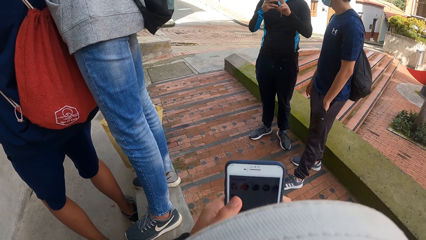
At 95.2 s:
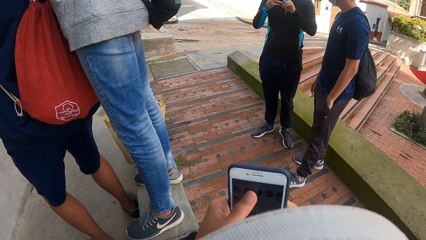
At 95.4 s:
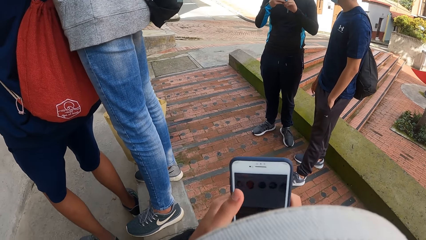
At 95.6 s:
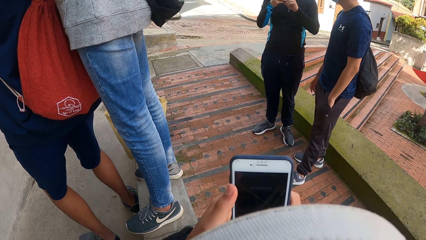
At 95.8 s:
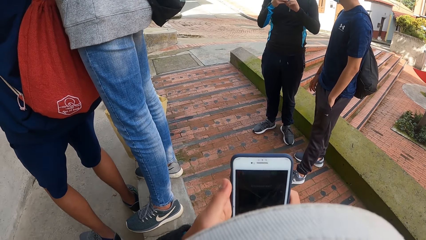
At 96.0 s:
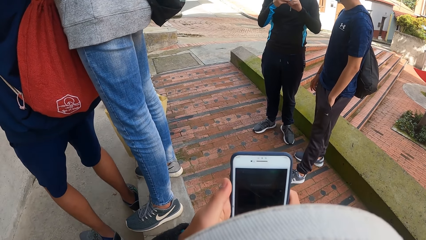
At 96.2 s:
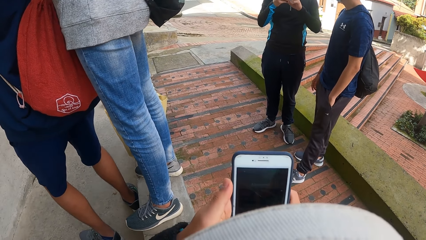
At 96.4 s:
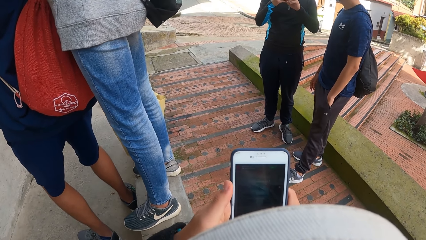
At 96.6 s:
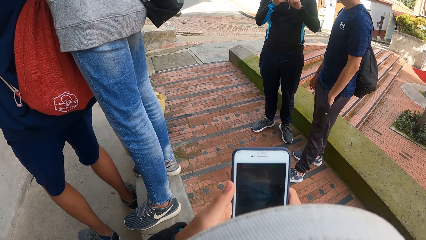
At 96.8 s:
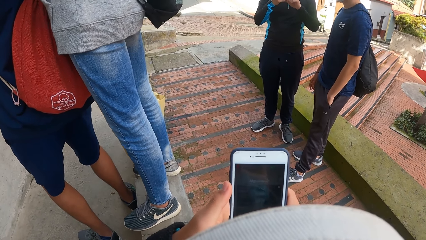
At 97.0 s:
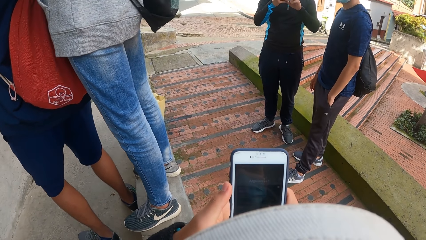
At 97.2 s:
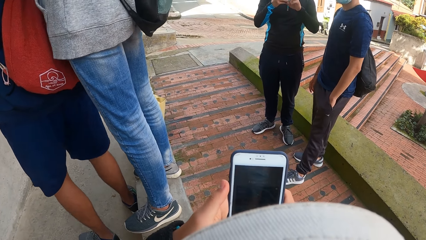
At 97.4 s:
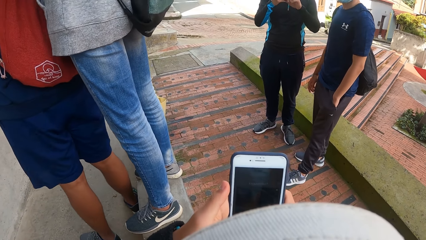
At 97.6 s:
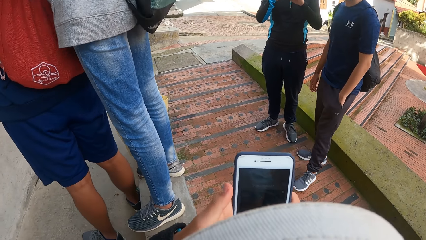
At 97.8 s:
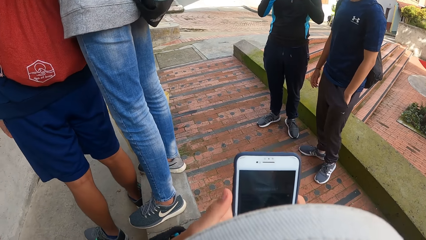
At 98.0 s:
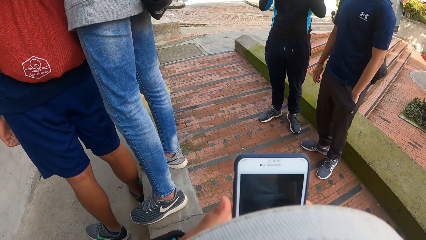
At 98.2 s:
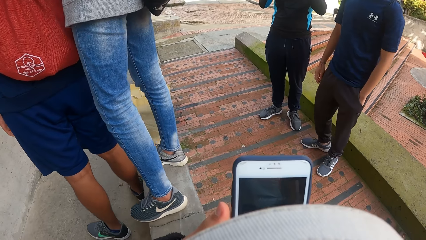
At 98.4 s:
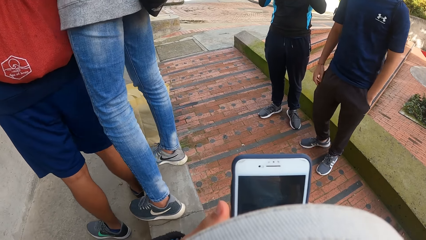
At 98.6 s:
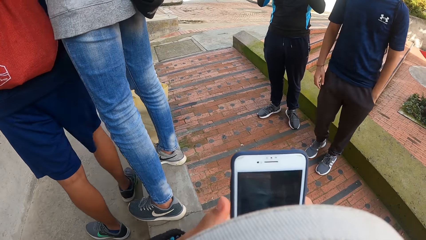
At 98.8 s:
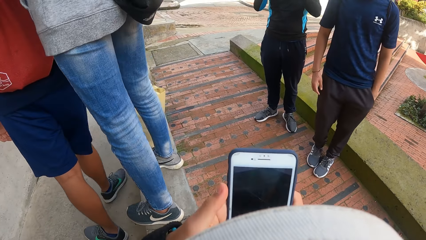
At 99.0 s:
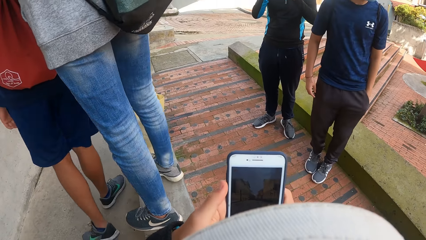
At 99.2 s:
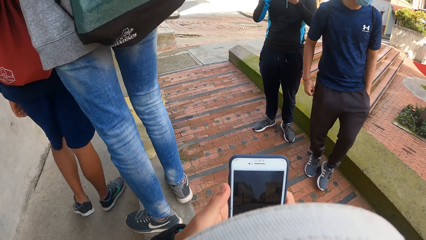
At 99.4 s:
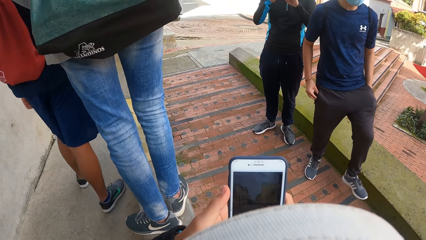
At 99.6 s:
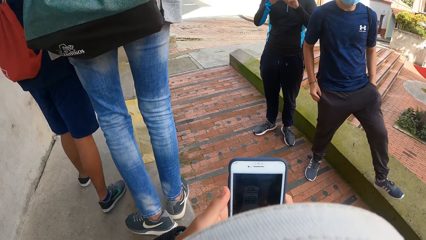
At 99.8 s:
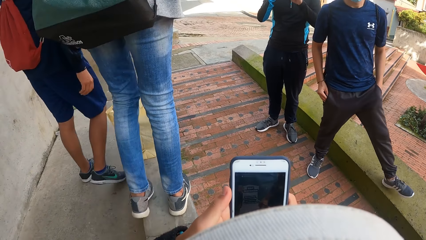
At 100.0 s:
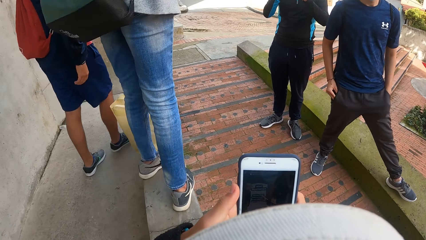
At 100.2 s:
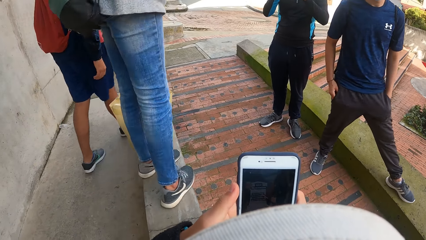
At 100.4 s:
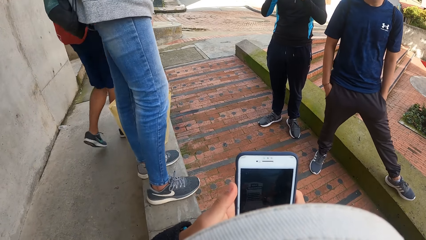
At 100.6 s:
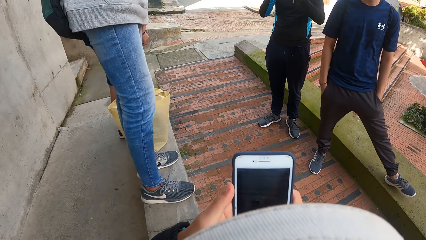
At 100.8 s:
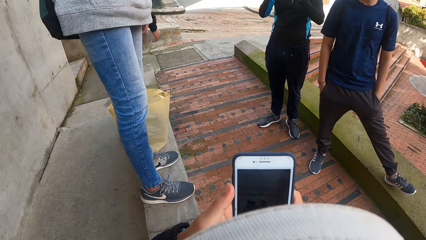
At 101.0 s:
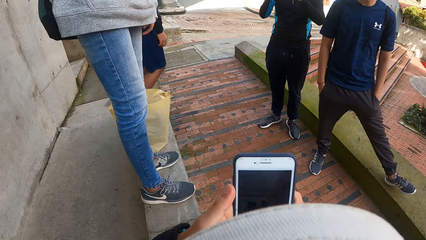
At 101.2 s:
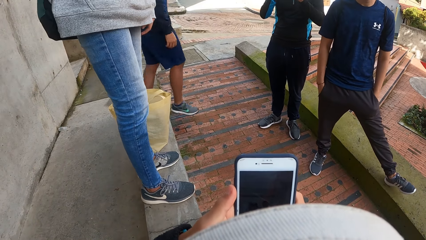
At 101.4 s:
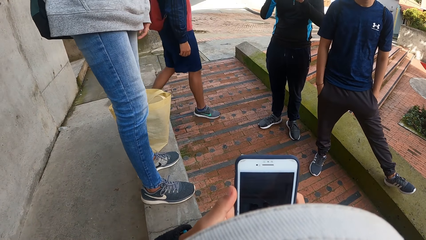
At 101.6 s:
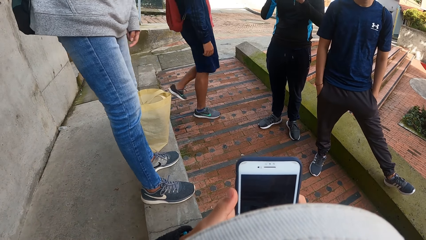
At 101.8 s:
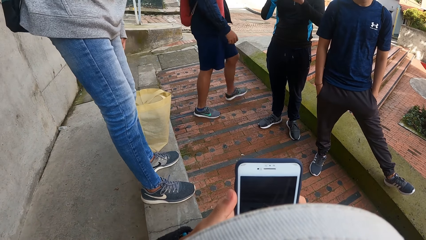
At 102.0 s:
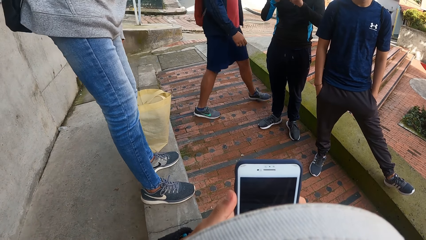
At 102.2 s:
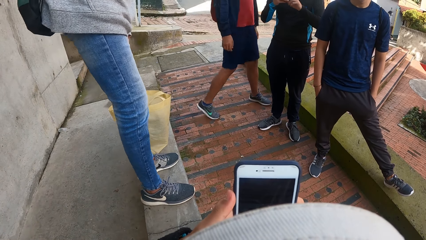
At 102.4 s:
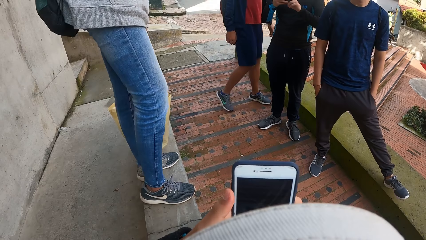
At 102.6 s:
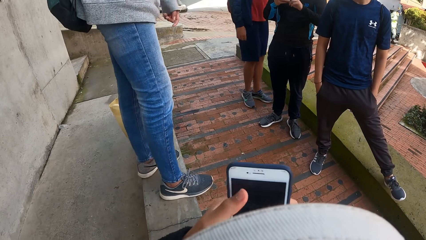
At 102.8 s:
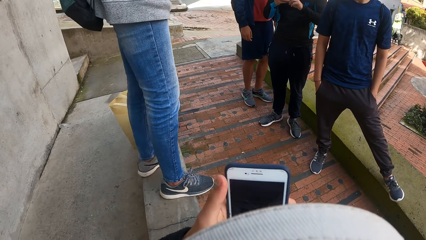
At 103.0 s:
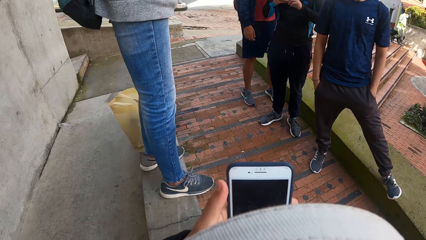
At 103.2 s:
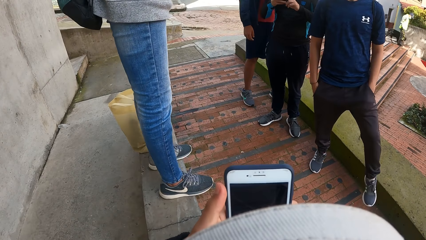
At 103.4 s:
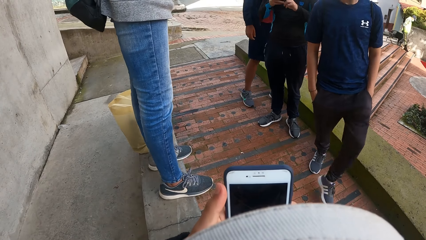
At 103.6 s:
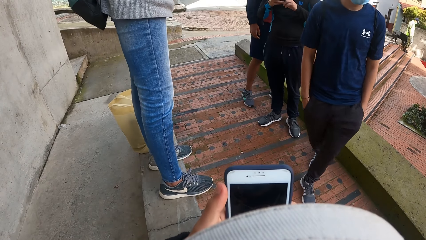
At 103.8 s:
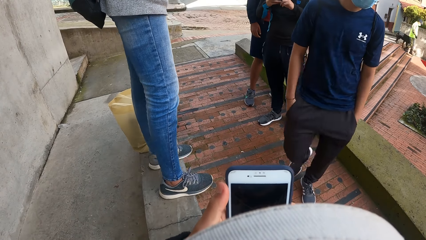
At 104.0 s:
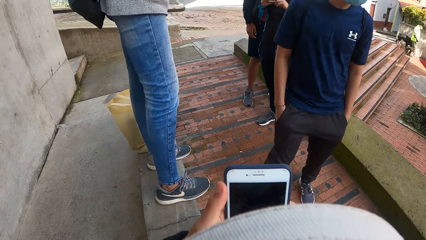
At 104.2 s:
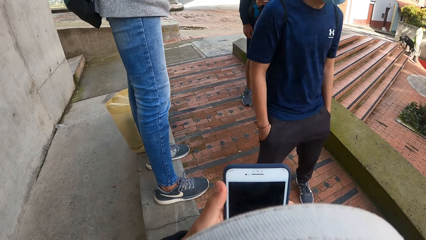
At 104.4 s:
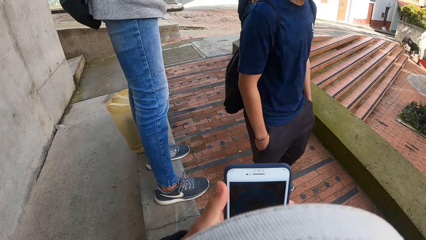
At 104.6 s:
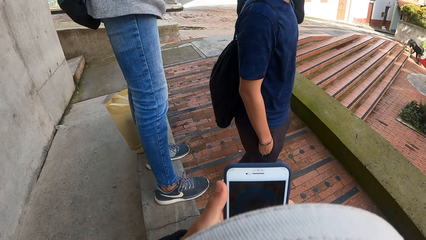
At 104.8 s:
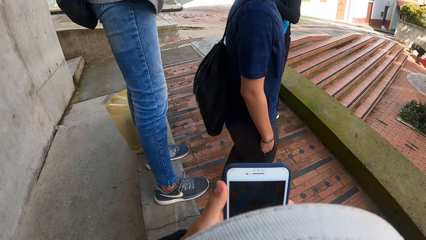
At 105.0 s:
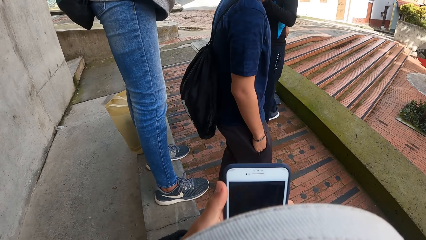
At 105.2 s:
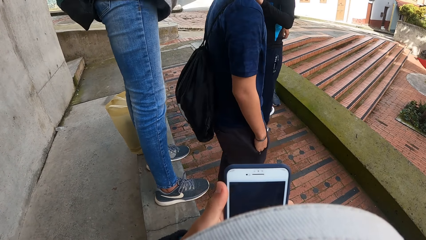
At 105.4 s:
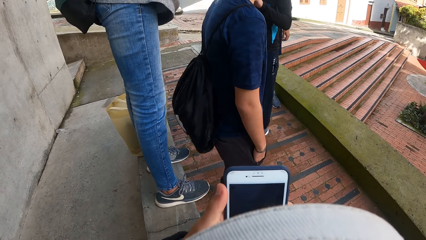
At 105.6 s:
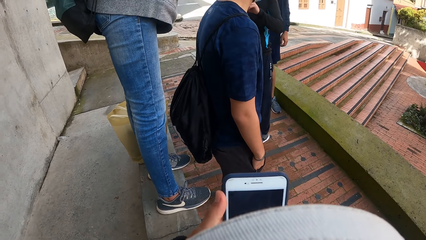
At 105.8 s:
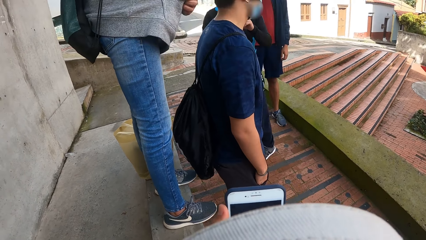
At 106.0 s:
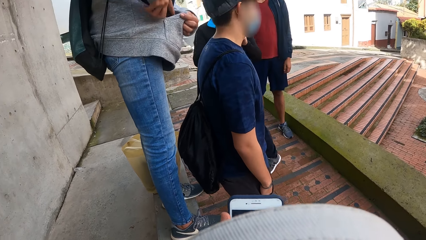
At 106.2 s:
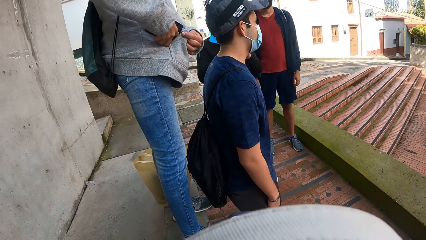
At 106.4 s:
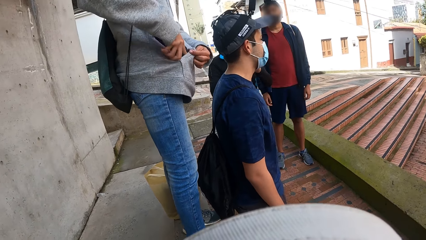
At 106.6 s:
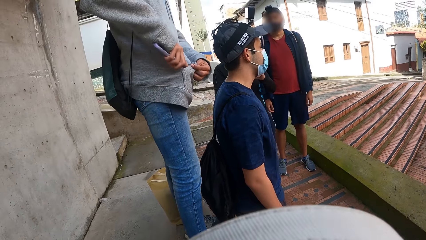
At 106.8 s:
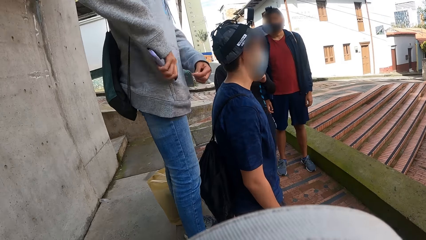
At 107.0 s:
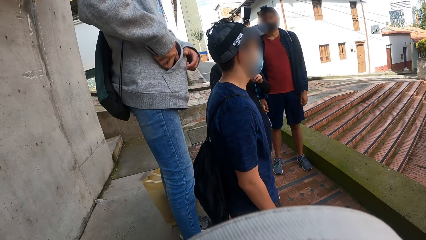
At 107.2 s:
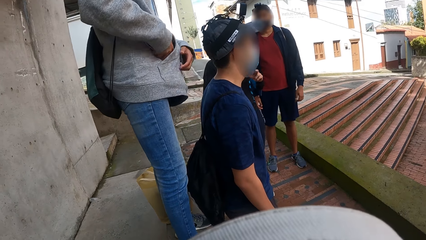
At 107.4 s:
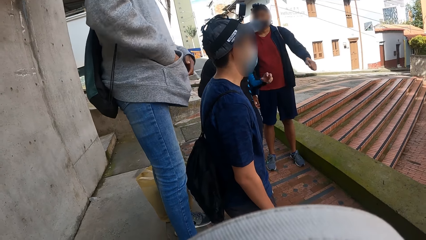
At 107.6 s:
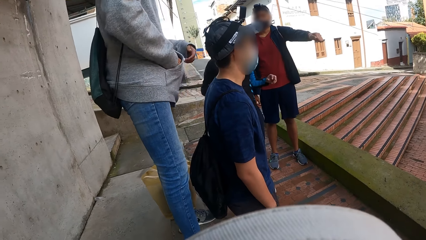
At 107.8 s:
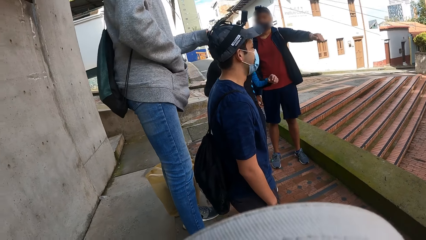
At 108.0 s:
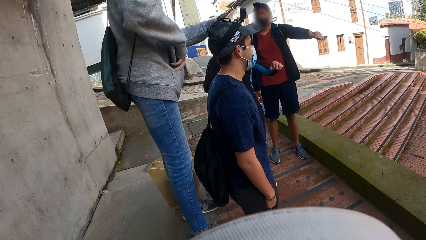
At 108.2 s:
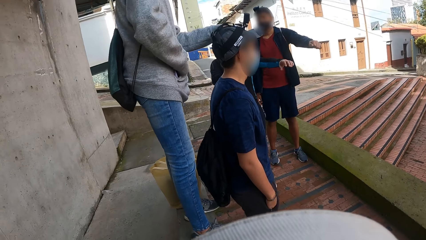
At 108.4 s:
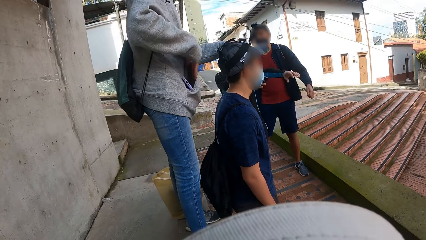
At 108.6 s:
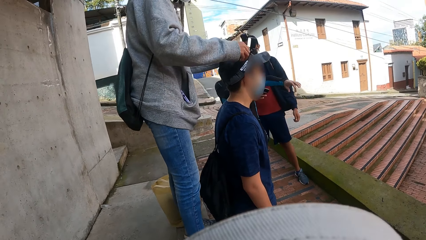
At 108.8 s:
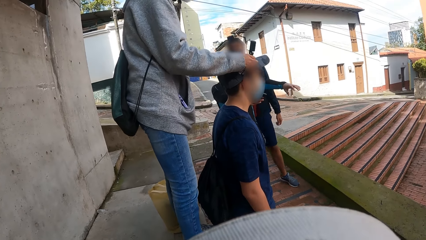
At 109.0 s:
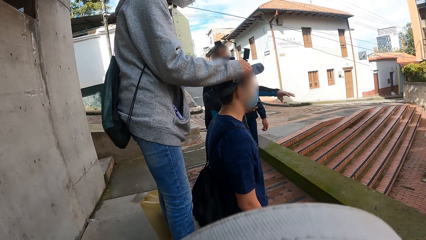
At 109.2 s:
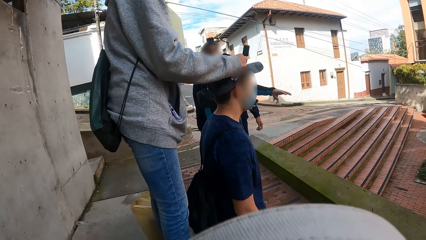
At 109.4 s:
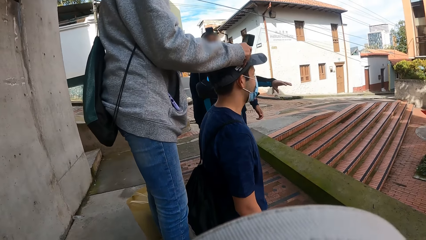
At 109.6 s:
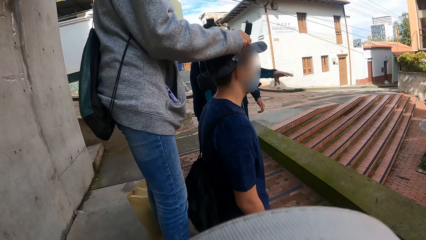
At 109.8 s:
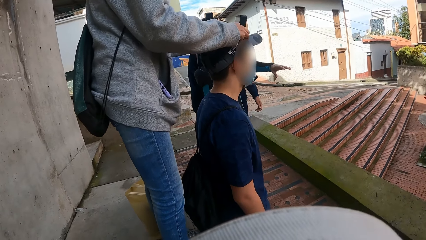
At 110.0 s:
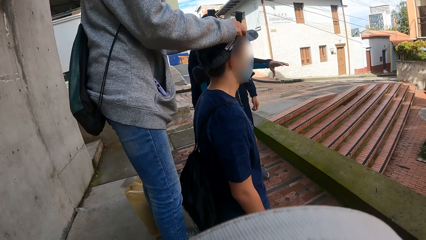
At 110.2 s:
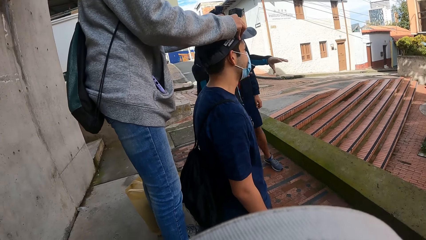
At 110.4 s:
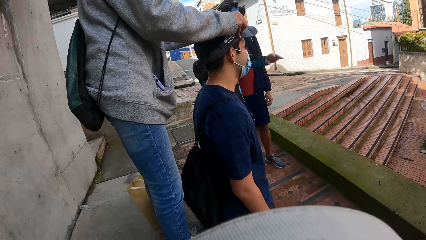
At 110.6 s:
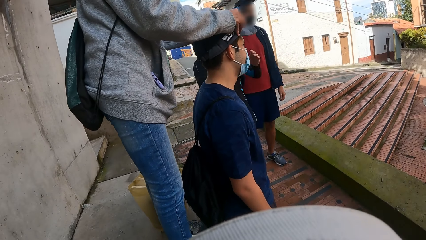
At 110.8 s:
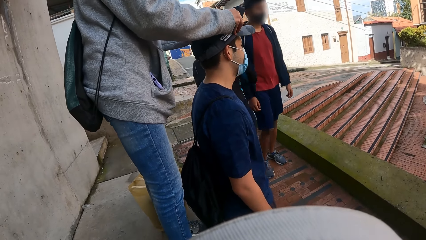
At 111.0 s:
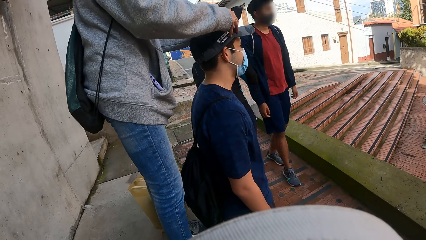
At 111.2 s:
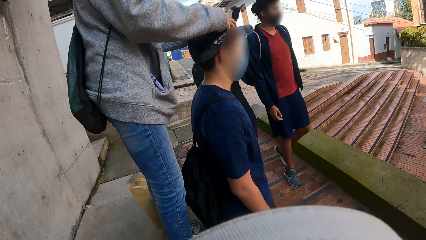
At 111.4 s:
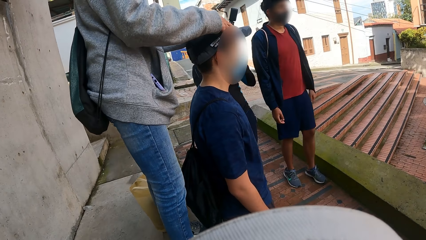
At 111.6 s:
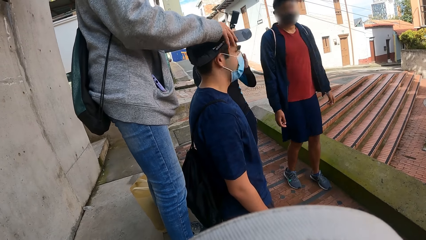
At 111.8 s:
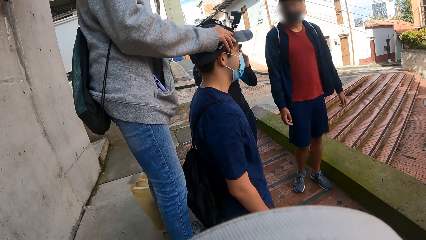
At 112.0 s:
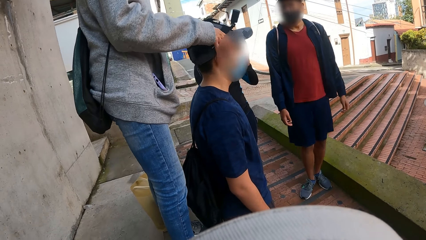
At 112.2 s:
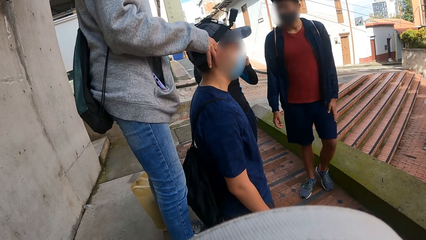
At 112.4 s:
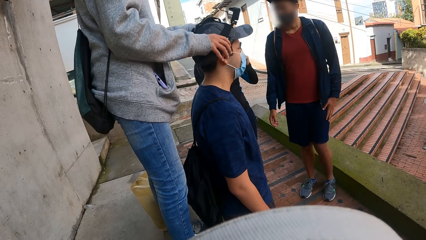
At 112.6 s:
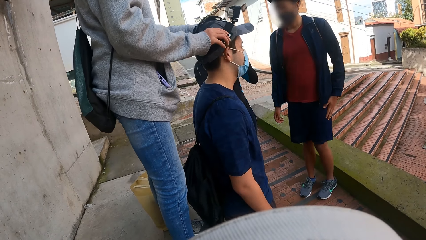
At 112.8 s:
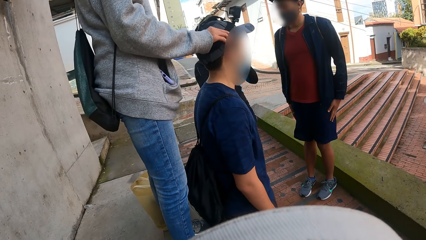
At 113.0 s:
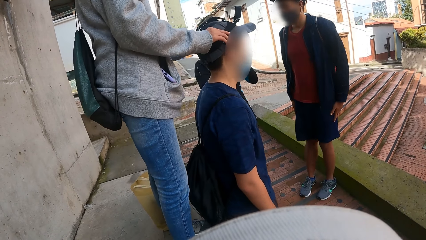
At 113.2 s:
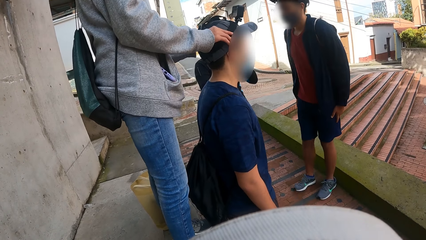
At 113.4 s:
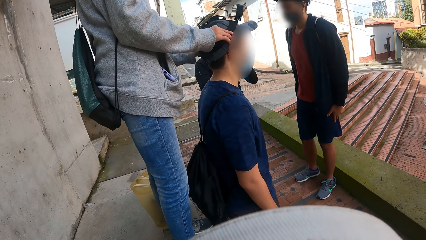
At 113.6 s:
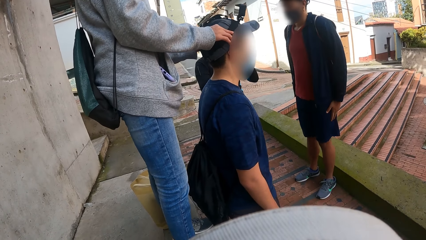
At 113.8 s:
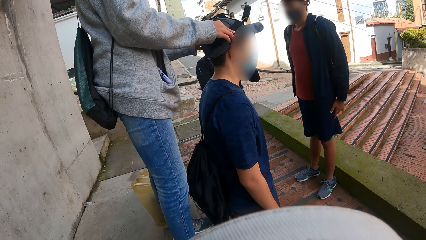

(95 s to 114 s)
A man walks towards another man and a third man. The third man relaxes his right leg on the block by the pavement. The first man interacts with the second man. A woman adjusts the camera on the third man's head.
